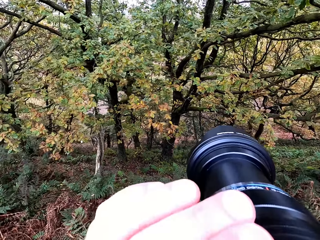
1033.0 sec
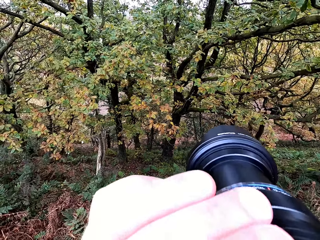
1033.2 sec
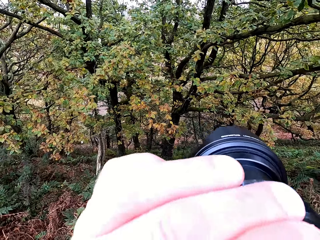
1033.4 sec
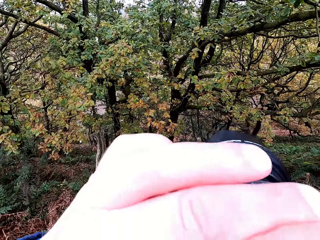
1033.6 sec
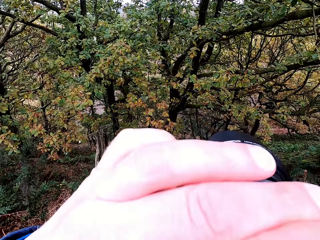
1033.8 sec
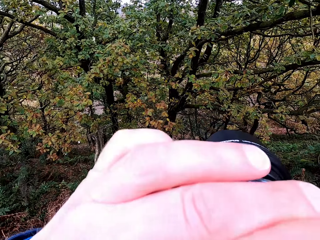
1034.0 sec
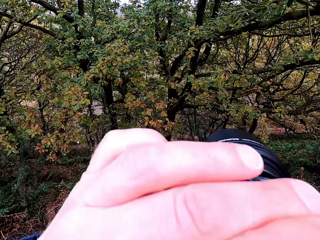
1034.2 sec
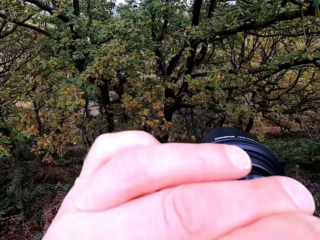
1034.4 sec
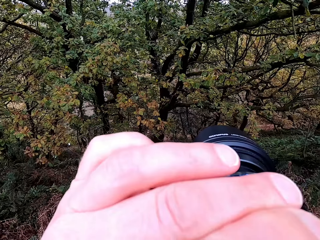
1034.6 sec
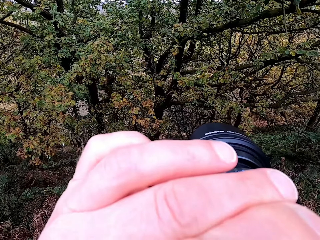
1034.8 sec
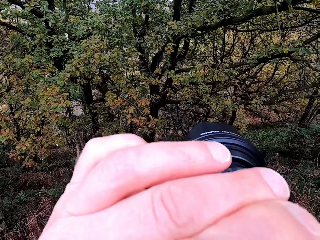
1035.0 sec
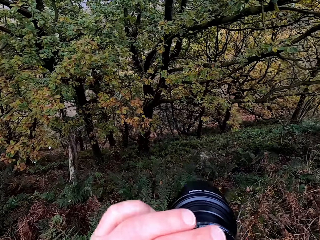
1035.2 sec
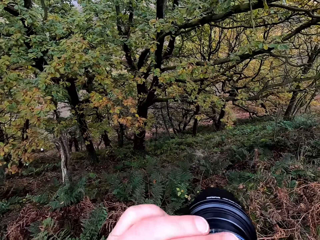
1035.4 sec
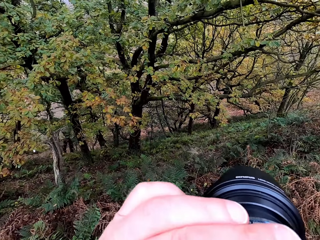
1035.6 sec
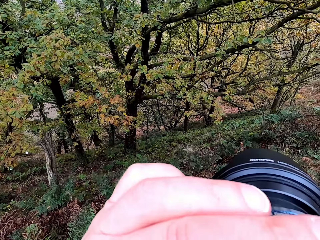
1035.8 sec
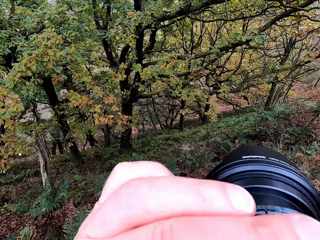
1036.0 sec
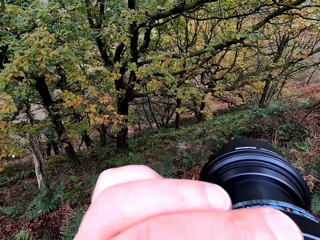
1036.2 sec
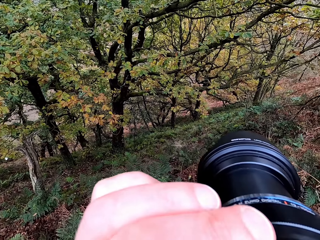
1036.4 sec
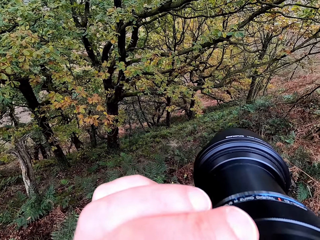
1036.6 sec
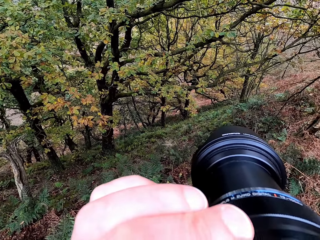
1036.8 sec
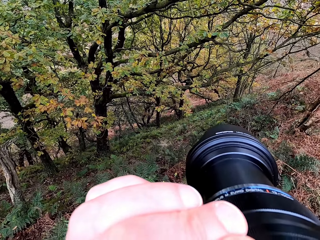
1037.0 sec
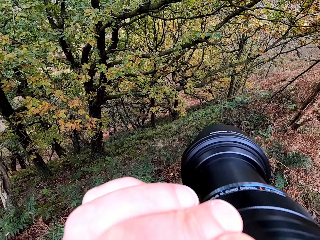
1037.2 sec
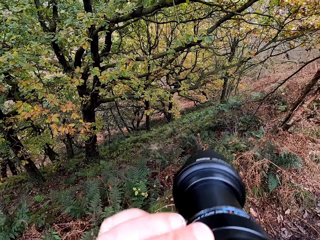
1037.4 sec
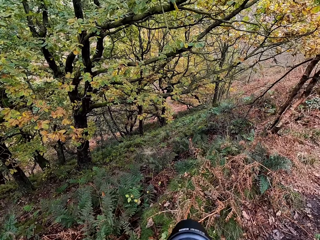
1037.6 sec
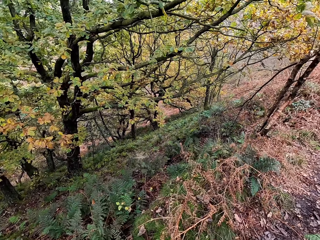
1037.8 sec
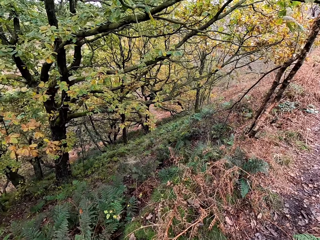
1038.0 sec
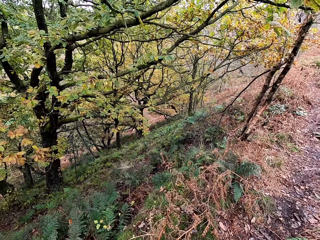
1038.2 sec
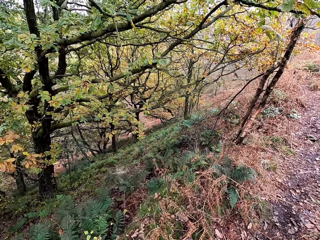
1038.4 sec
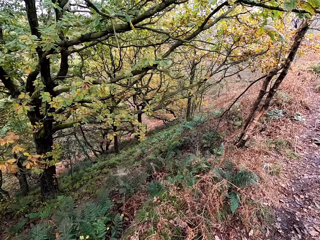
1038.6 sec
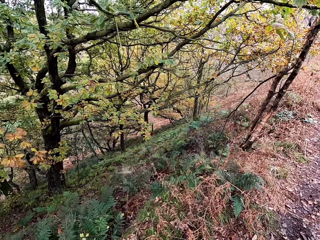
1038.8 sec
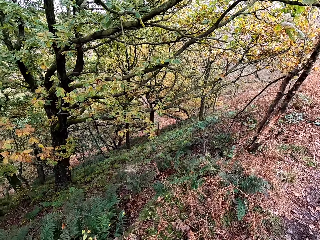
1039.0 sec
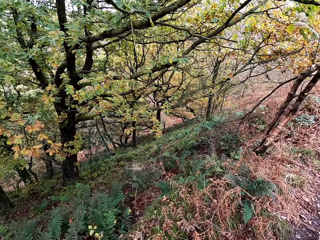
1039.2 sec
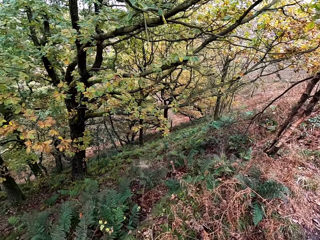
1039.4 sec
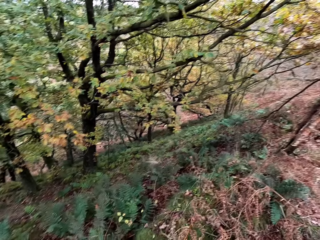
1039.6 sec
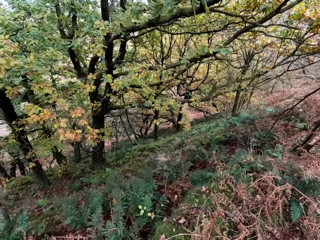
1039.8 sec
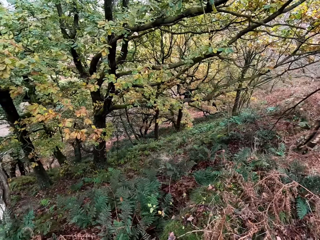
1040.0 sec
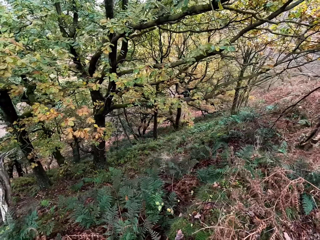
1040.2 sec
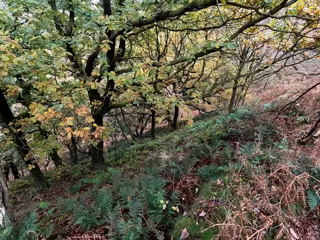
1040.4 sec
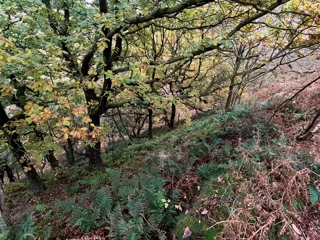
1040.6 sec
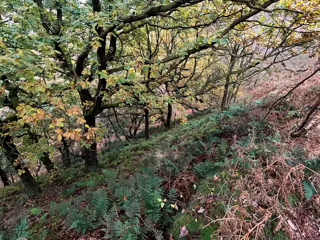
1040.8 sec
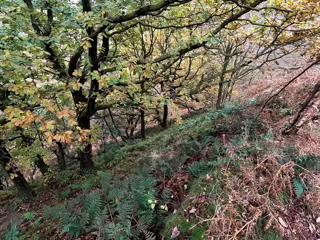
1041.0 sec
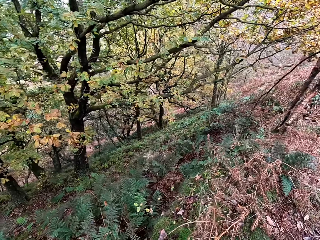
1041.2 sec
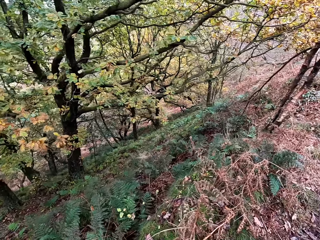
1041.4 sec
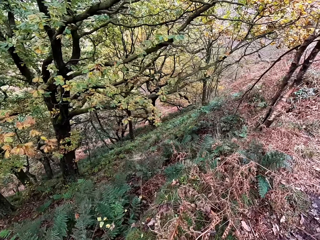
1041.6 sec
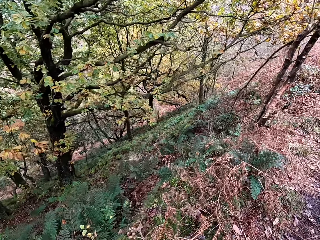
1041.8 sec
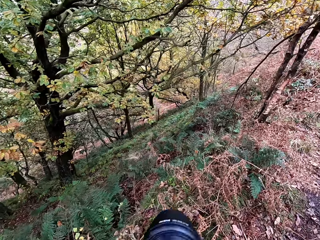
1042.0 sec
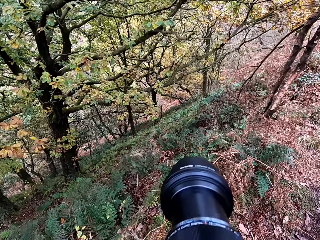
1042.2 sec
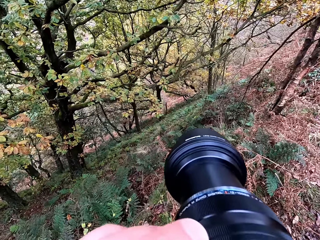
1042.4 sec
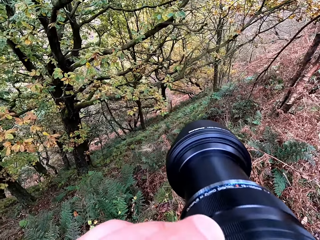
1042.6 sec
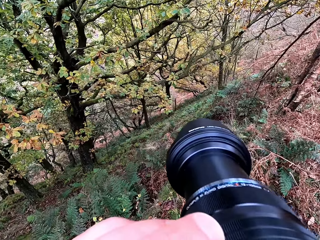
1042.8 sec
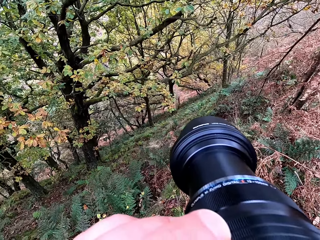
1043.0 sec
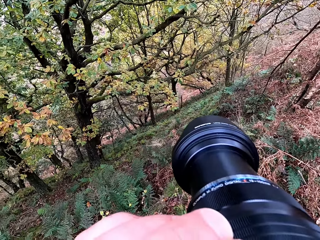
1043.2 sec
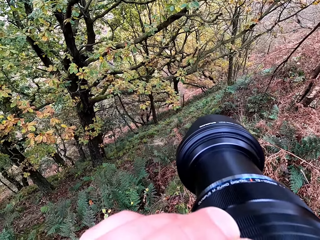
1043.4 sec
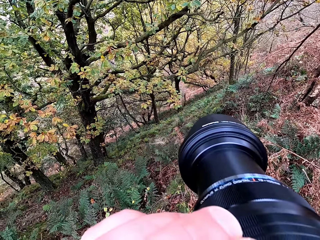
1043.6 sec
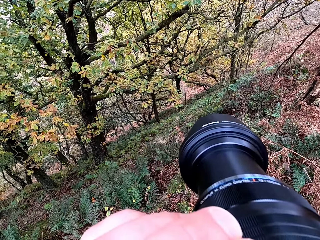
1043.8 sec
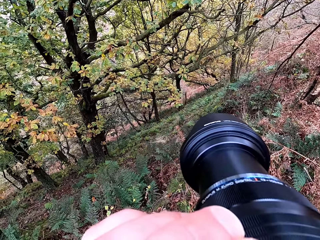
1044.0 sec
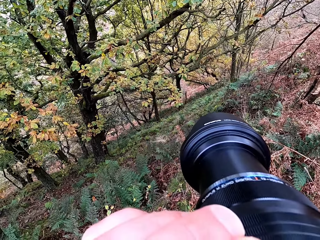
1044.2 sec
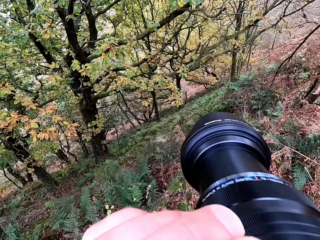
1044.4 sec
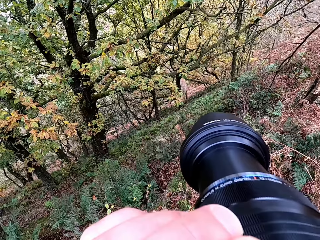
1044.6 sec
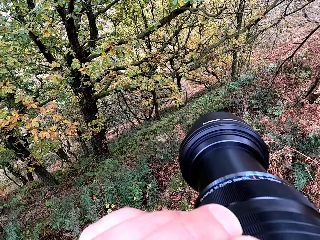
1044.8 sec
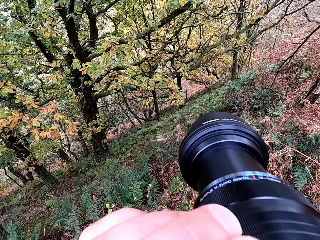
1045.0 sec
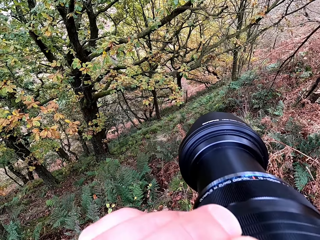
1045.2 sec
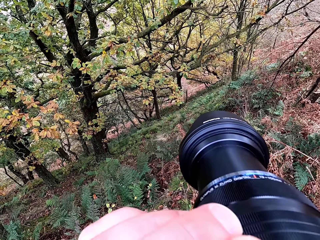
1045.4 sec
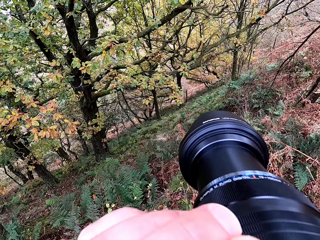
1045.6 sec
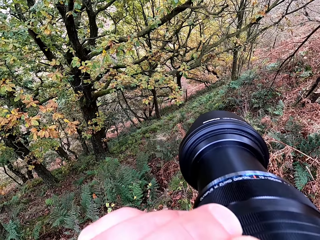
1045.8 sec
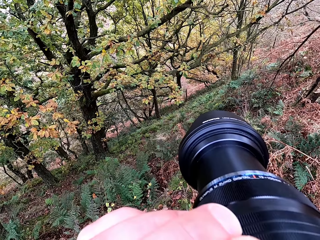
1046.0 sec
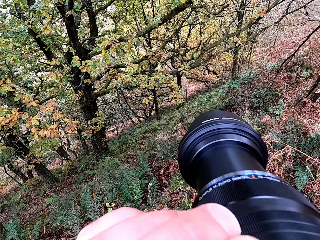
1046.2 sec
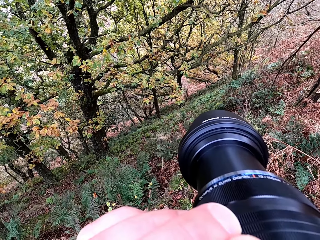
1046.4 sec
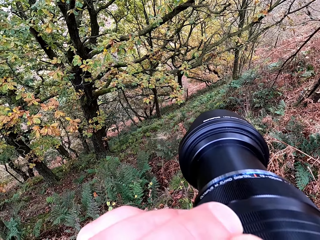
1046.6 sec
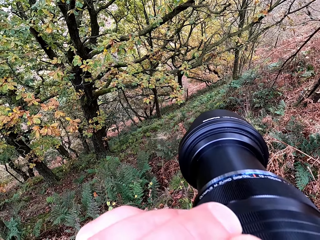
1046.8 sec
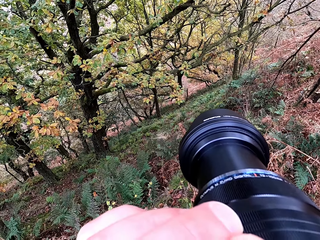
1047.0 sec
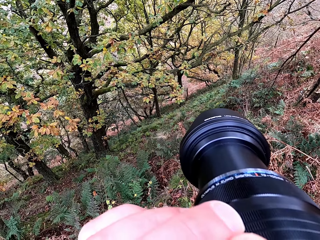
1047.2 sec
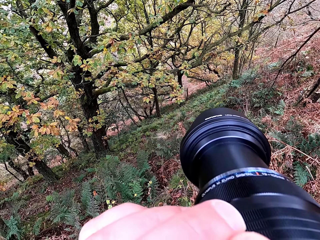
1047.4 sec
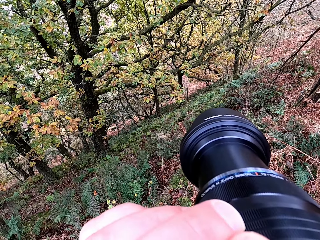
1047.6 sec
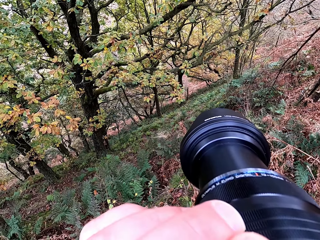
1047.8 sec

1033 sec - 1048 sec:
The camera wearer looks around. They take pictures with the camera.

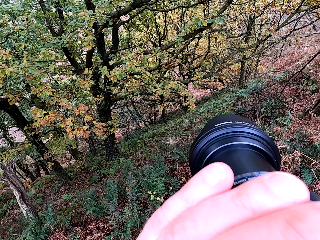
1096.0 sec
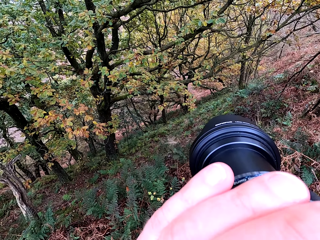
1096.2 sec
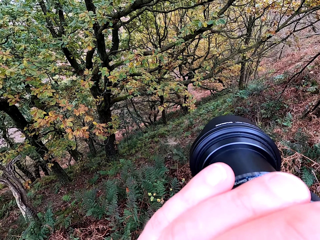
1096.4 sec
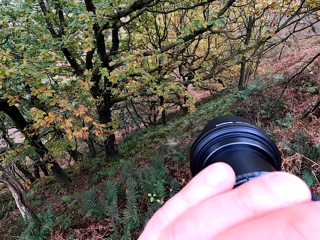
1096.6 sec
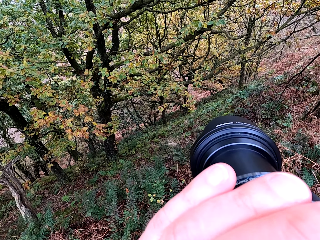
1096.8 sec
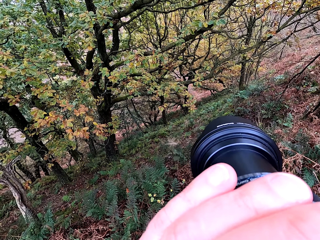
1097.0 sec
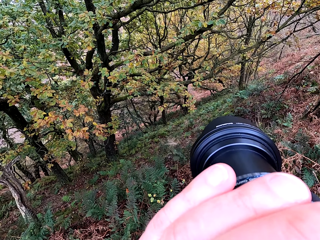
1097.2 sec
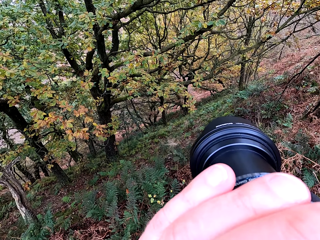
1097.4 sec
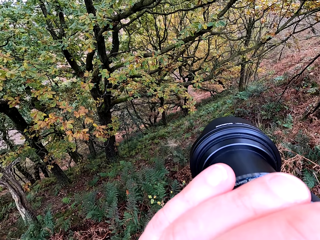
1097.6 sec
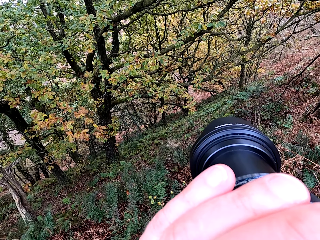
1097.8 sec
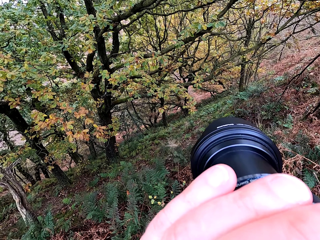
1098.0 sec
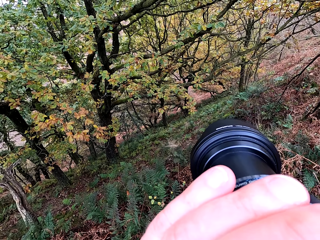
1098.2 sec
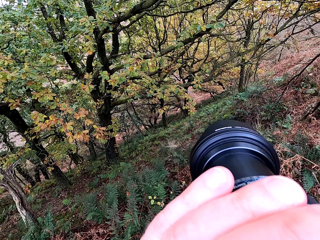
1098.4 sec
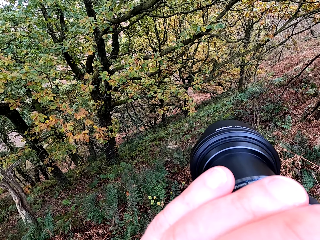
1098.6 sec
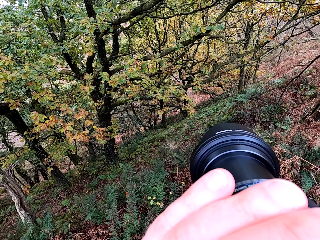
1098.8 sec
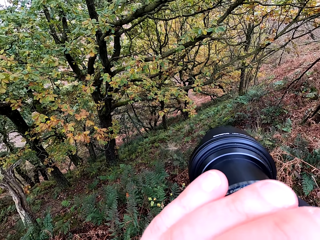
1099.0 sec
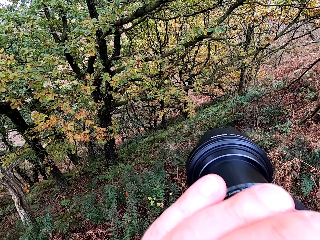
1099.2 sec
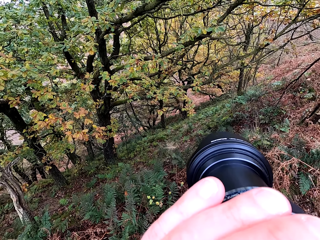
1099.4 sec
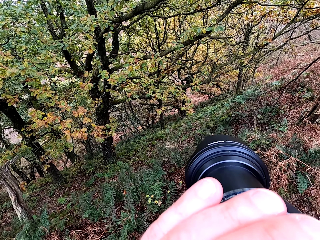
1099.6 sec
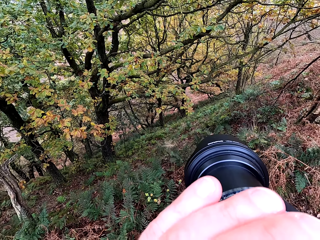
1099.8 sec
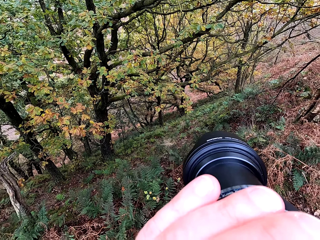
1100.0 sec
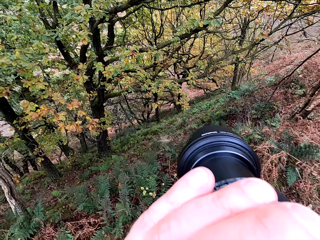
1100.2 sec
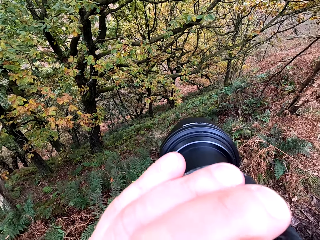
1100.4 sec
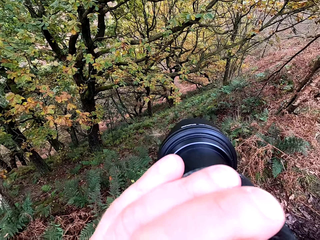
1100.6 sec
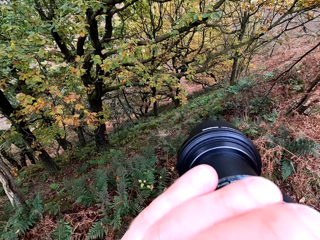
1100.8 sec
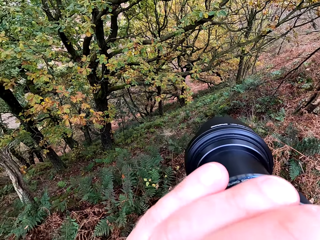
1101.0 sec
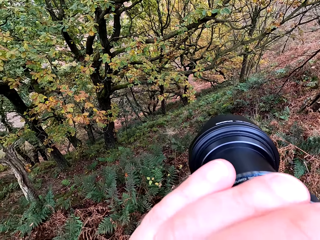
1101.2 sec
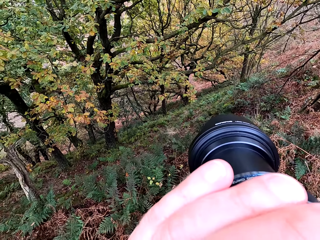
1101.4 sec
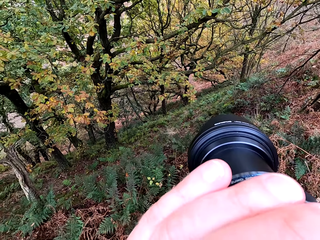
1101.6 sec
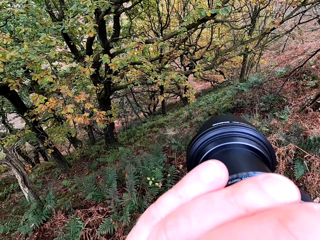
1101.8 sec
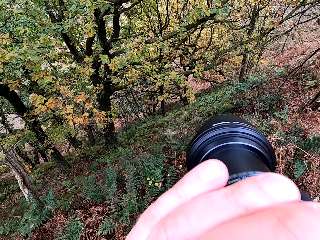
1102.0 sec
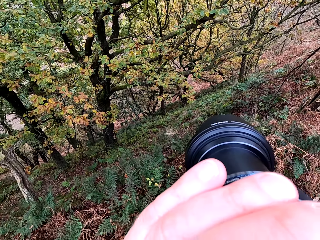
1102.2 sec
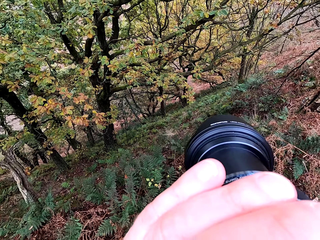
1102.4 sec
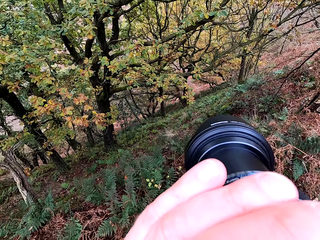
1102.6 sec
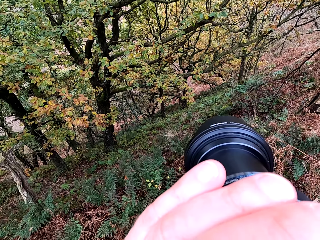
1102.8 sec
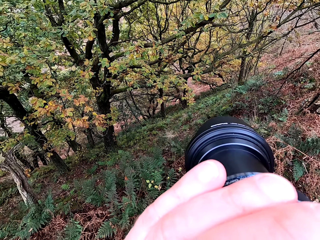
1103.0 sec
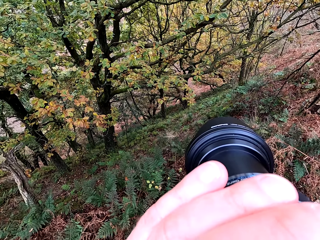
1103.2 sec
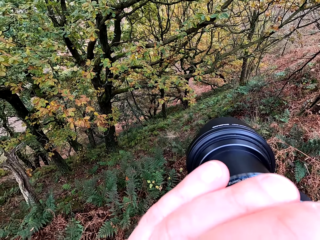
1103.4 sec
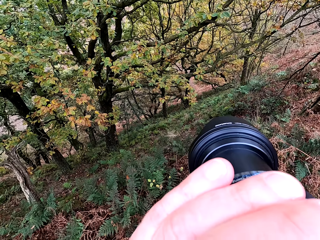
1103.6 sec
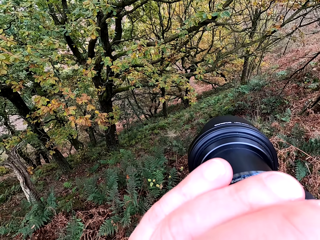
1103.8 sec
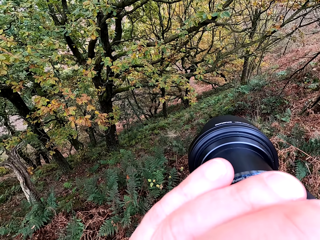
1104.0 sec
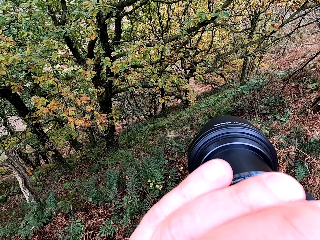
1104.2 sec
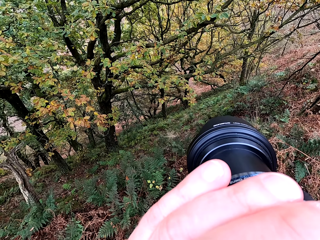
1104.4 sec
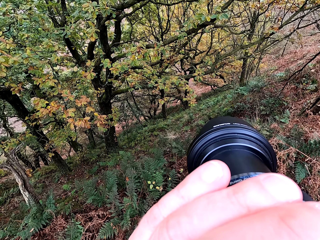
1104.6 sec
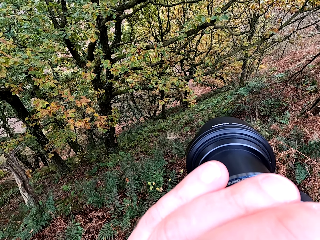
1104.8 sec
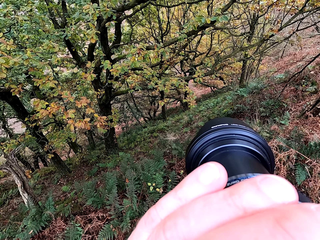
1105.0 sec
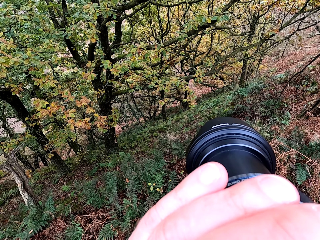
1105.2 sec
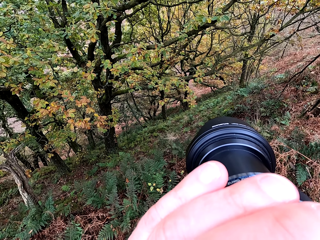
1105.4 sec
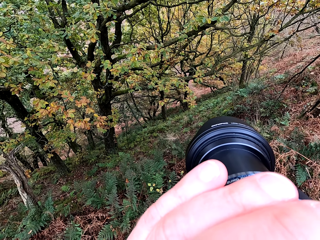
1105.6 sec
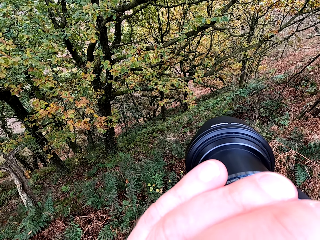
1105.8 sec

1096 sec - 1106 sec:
The camera wearer takes a photo. They hold a camera.
